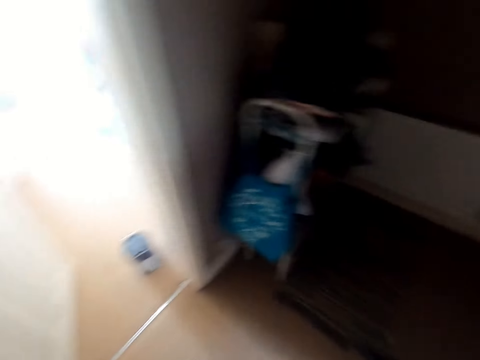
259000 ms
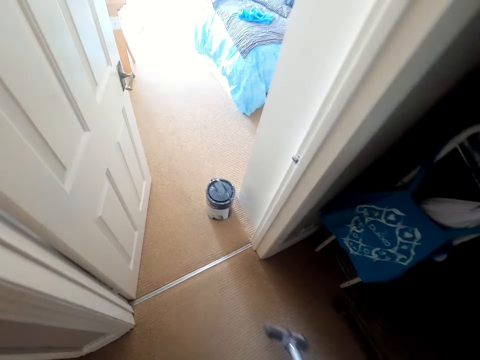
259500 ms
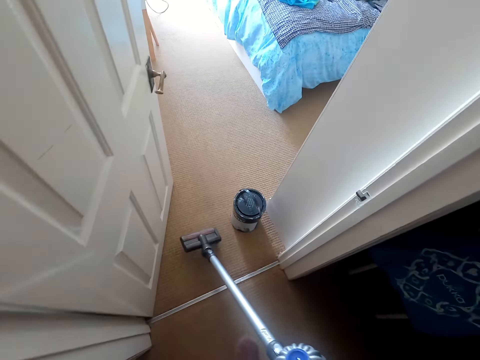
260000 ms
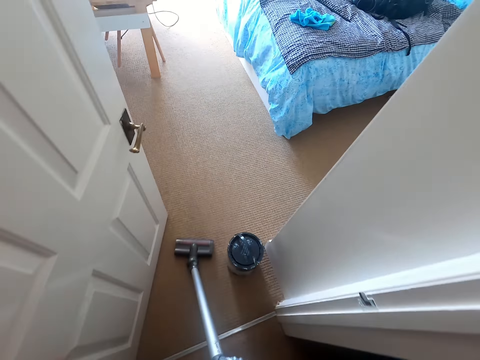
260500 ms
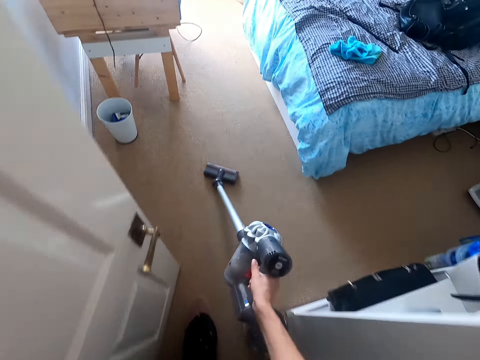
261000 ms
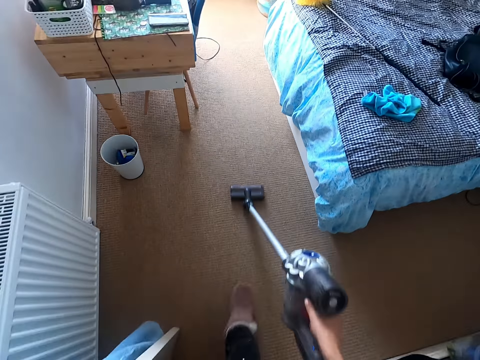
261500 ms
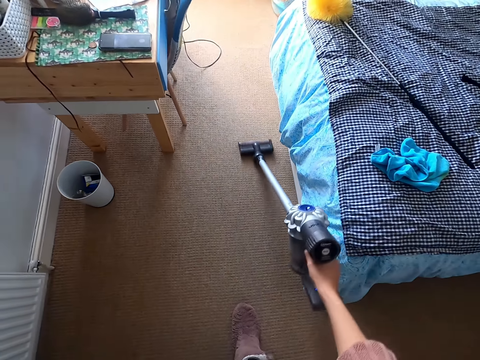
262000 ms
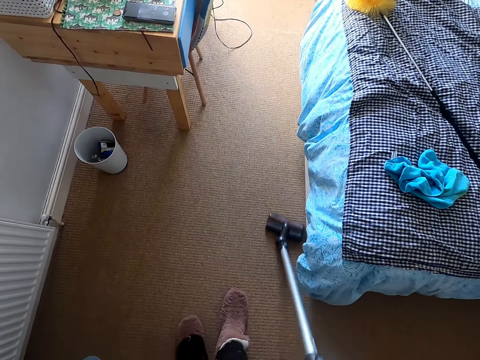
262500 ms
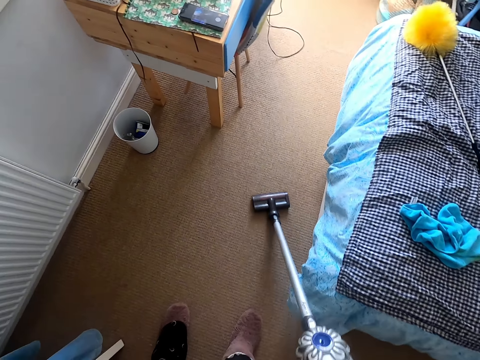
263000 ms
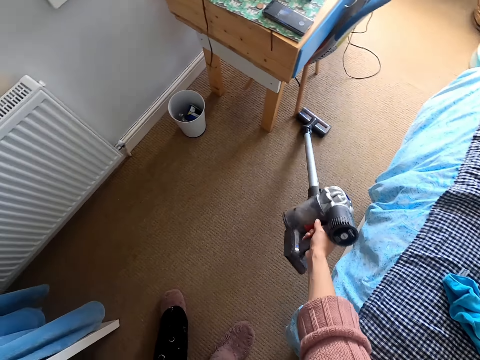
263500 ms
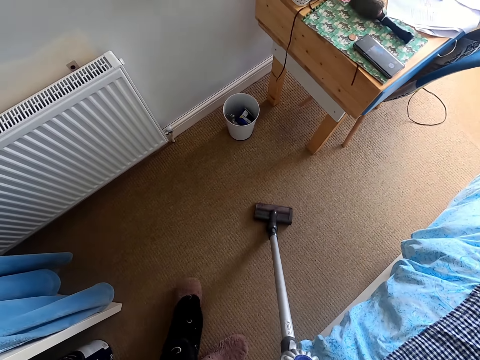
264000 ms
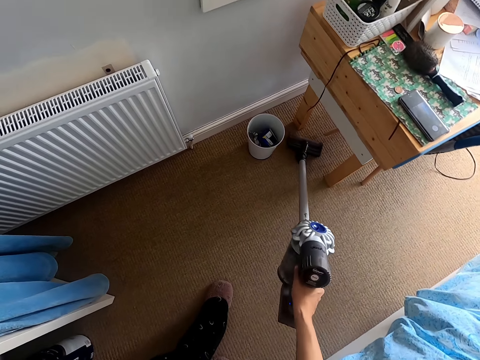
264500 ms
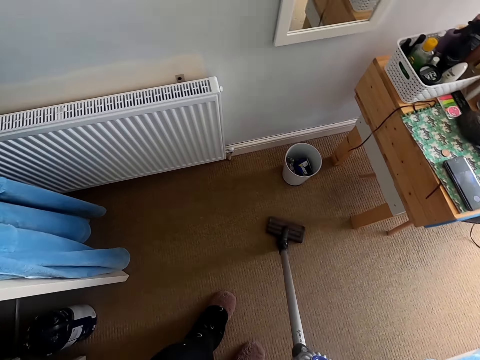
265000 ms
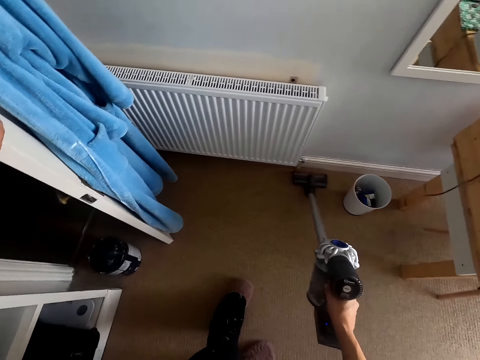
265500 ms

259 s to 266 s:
The camera wearer picks up a broom or vacuum cleaner on the floor. They sweep on the floor.

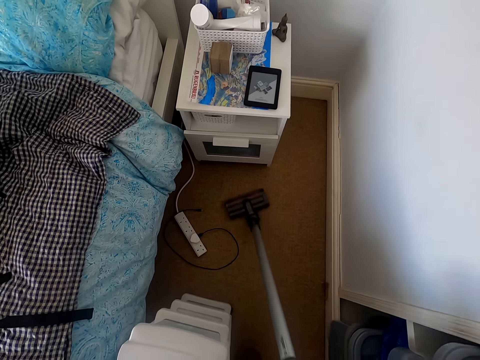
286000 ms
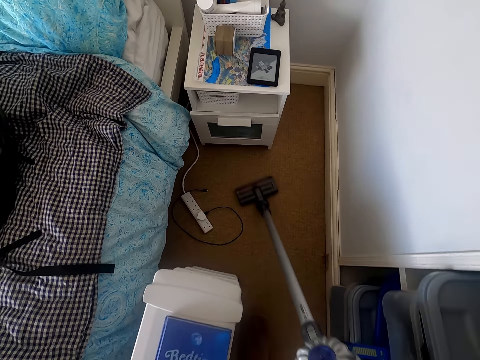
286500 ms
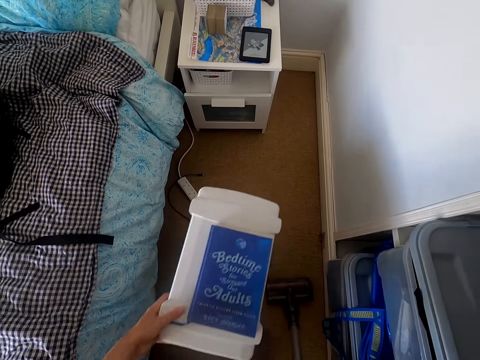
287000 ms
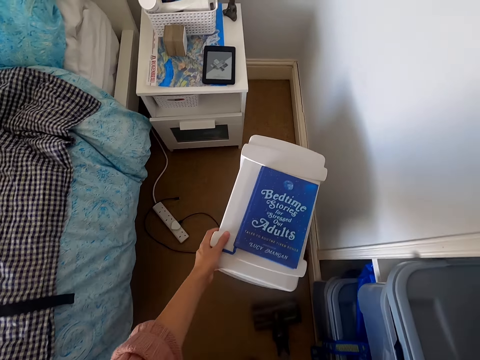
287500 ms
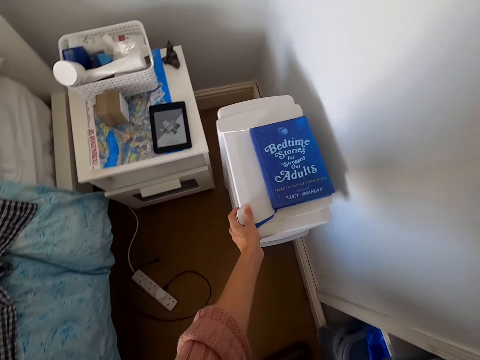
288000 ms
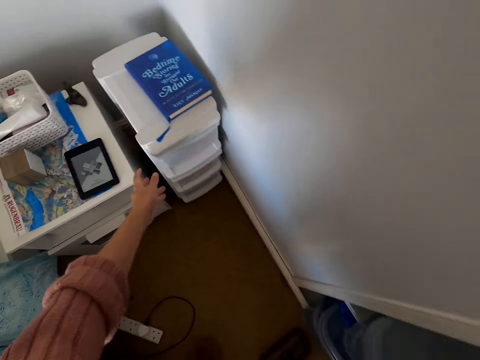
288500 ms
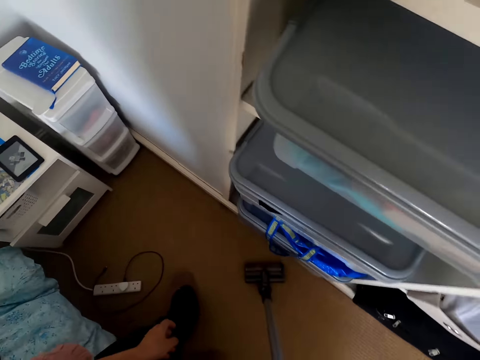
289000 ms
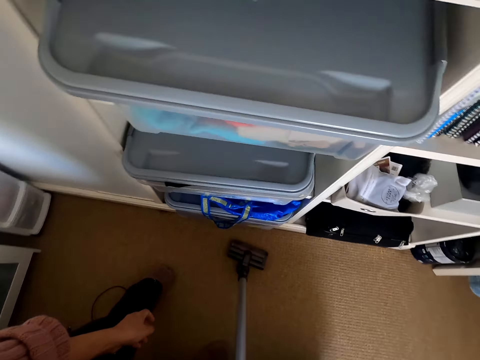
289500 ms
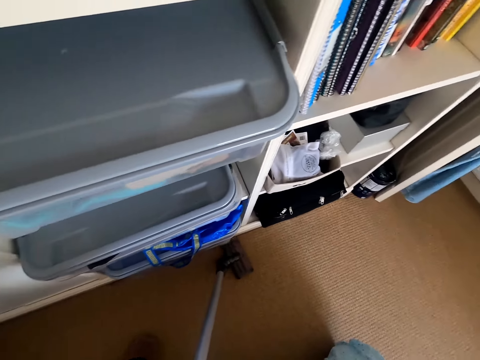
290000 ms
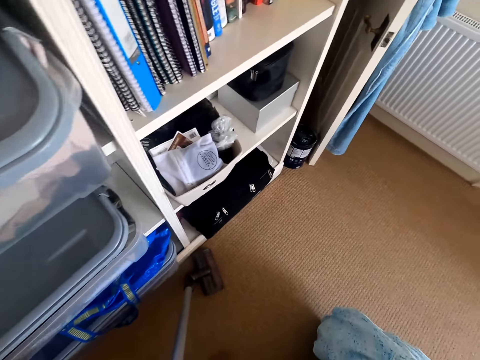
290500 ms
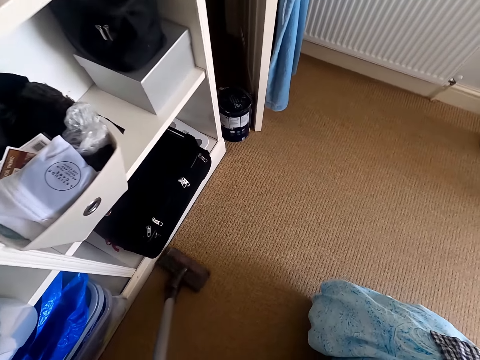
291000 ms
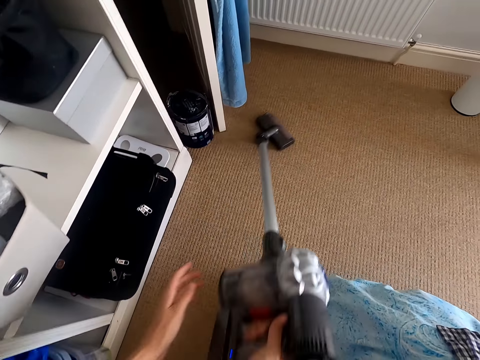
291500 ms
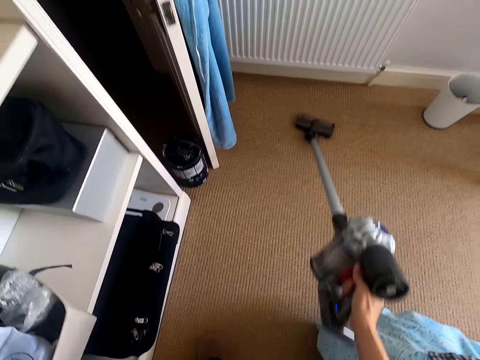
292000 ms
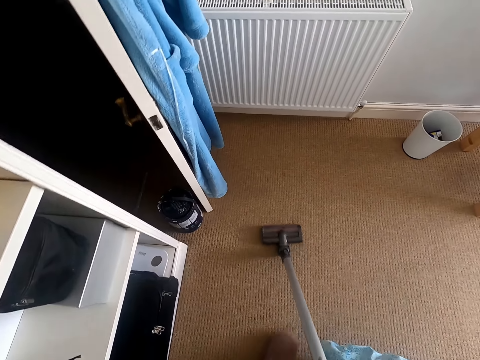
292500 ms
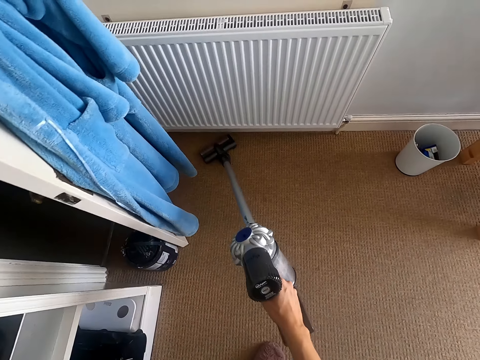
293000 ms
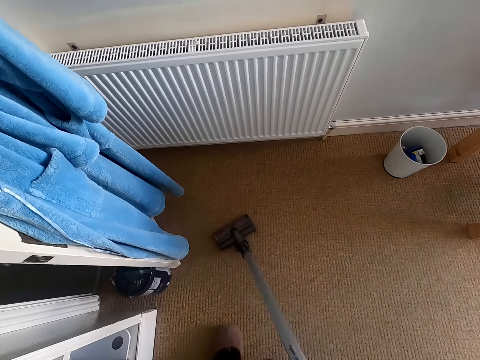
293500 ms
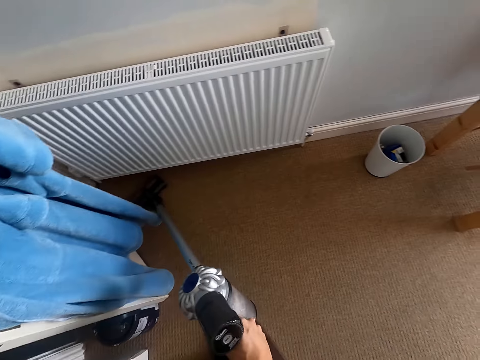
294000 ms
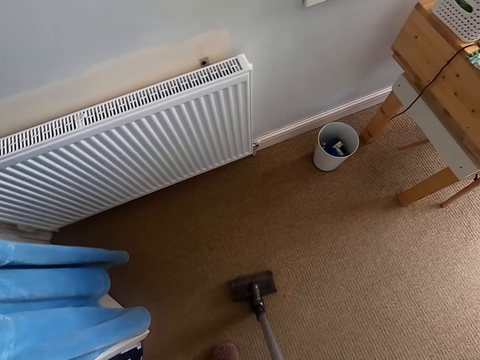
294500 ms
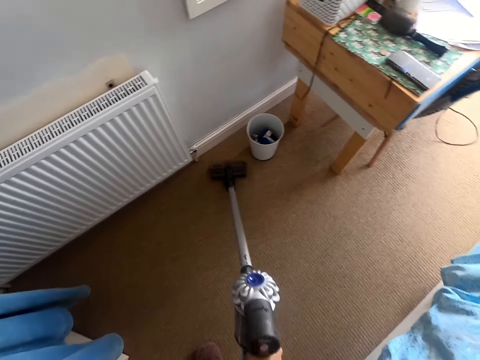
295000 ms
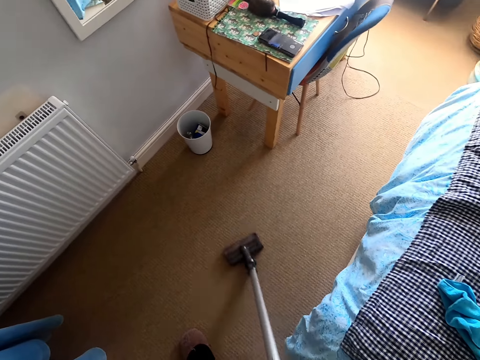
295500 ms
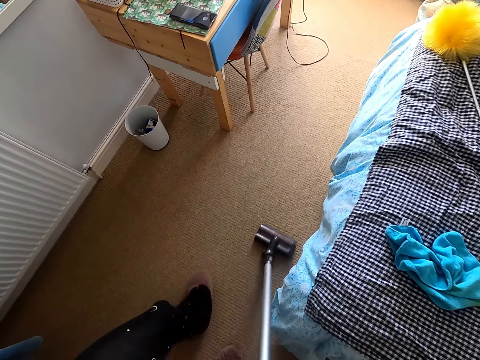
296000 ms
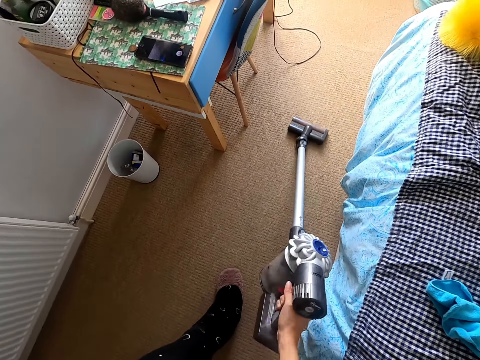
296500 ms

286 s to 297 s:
The camera wearer pushes the cabinet or stand. They clean the carpet.

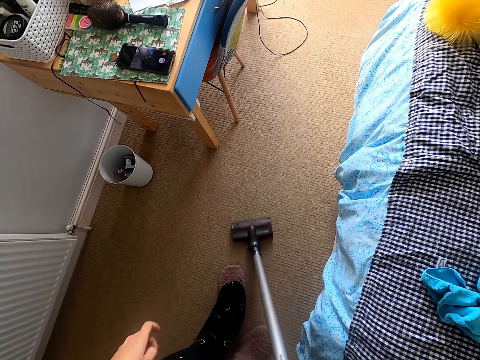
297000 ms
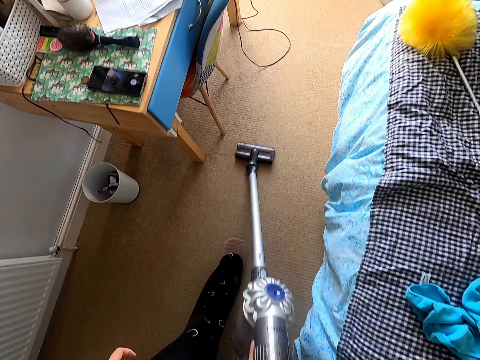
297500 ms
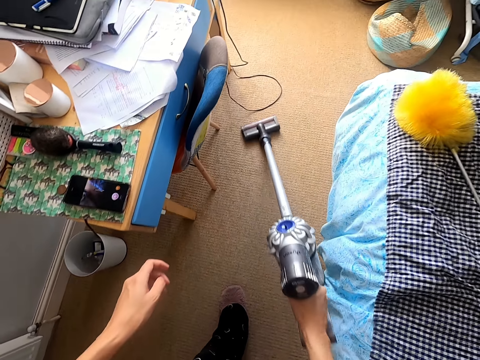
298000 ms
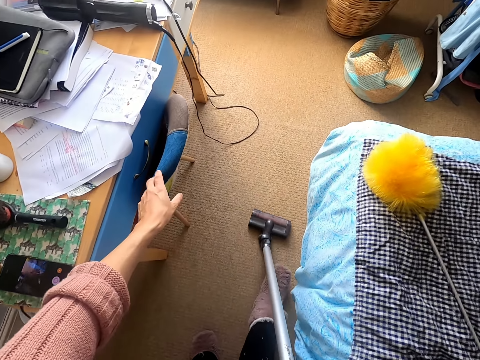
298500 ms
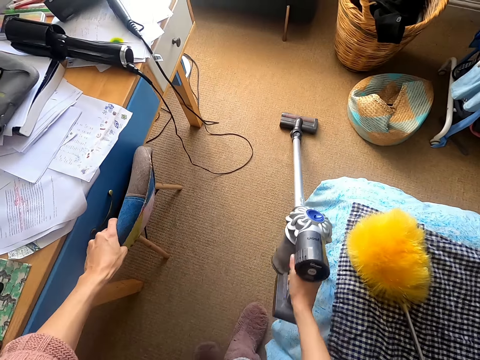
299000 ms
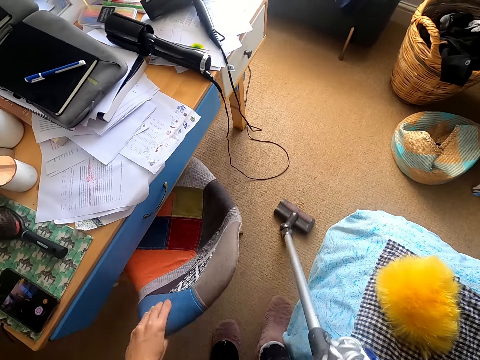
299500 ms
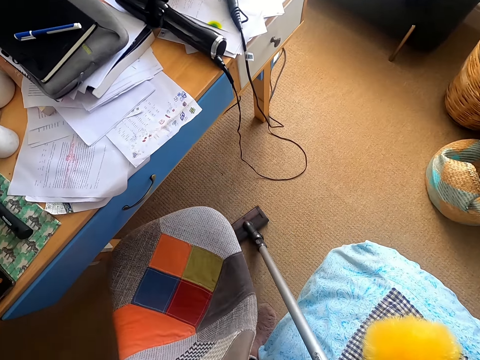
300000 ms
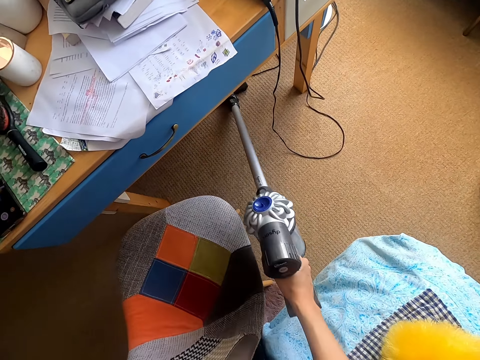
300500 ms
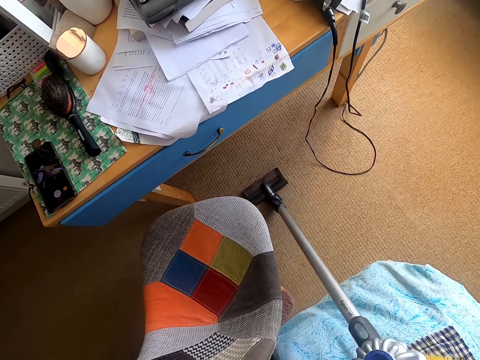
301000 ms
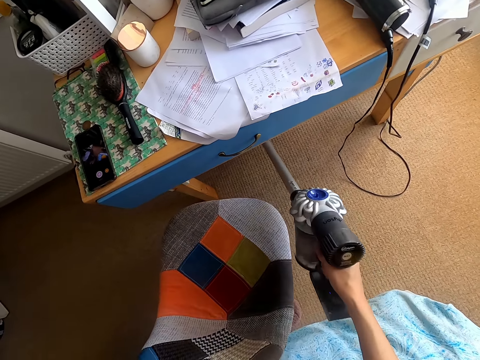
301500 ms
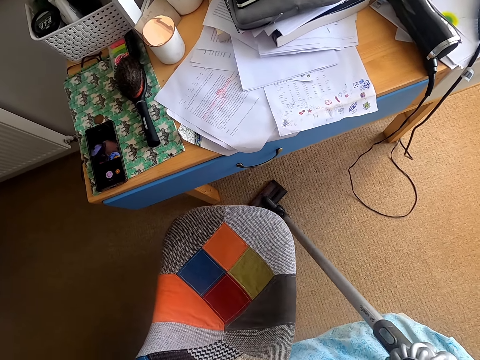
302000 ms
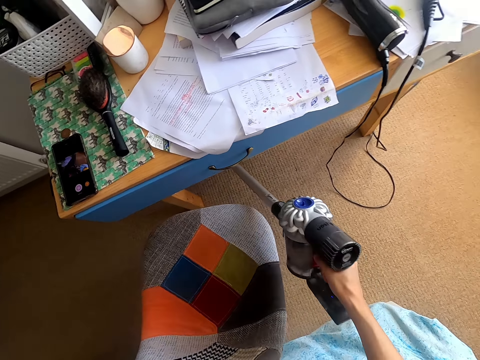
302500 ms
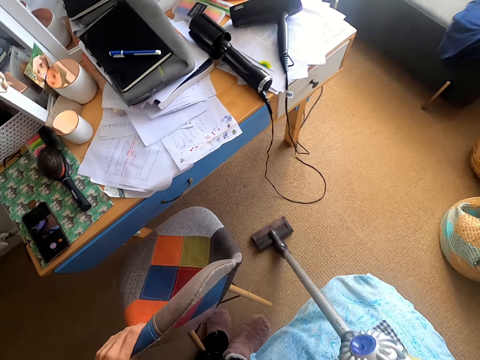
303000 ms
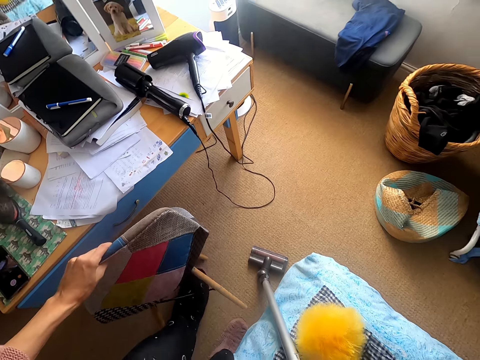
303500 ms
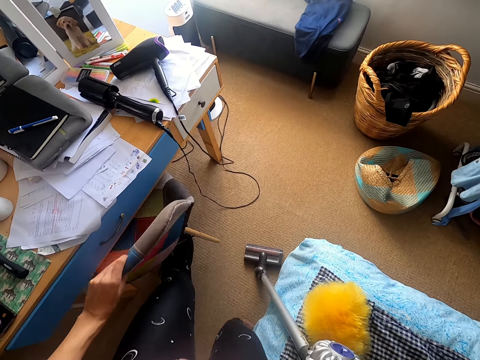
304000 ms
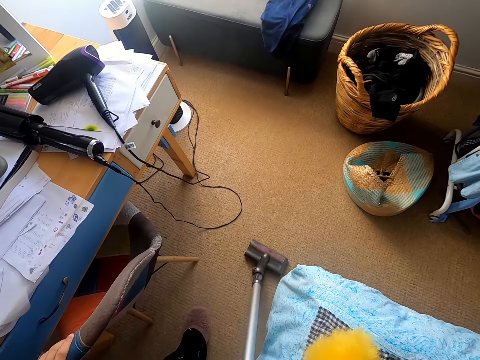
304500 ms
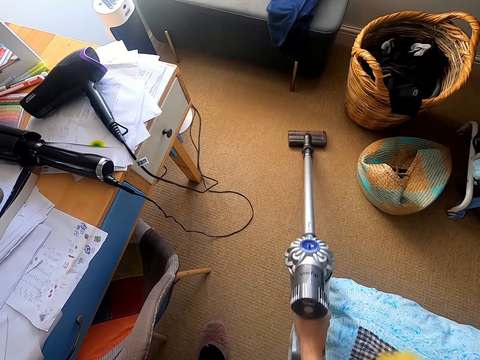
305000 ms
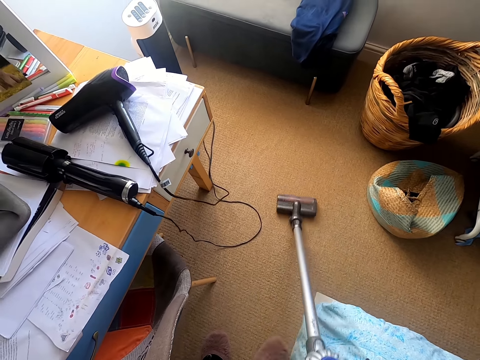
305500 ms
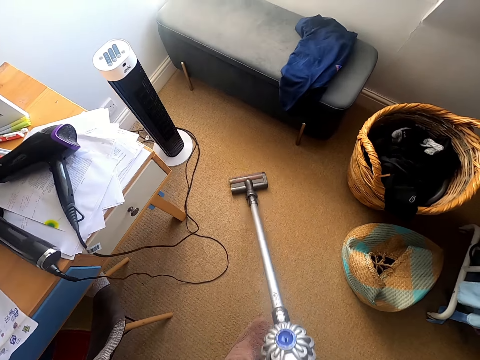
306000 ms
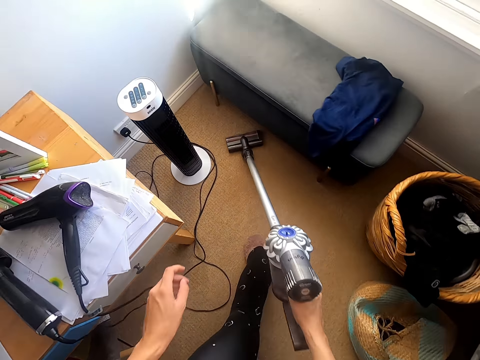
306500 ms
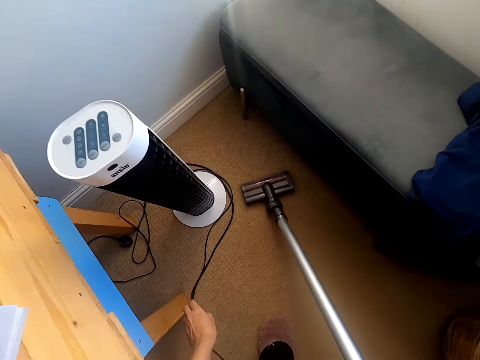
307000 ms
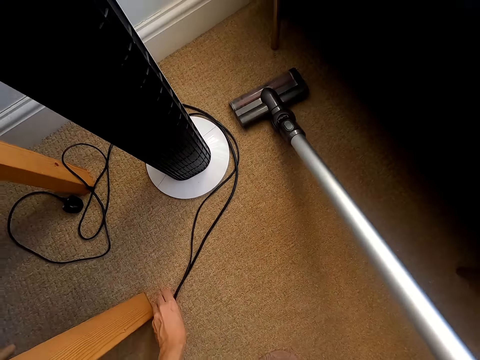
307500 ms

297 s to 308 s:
The camera wearer moves a seat from the study table. They clean the carpet. They pull the seat towards the study table. They push the seat. They clean the carpet.
